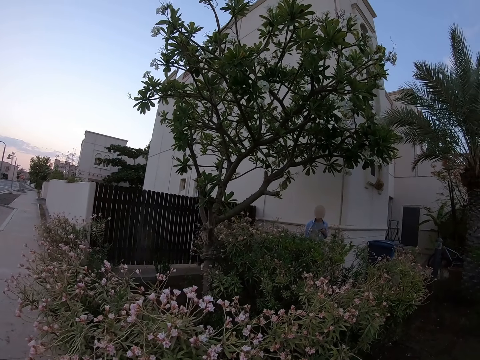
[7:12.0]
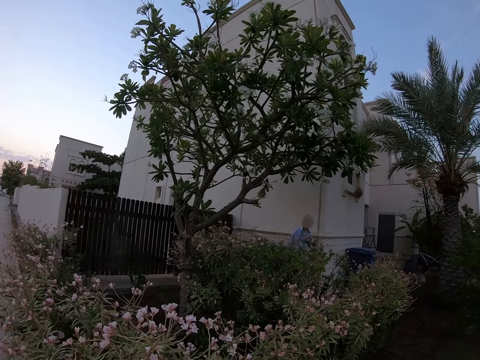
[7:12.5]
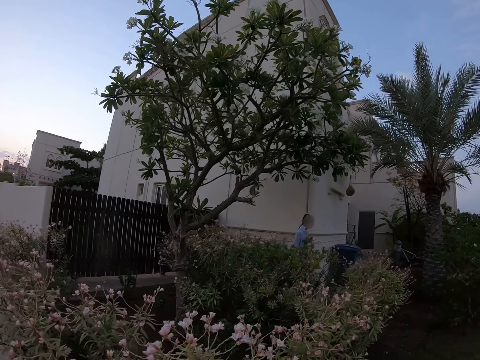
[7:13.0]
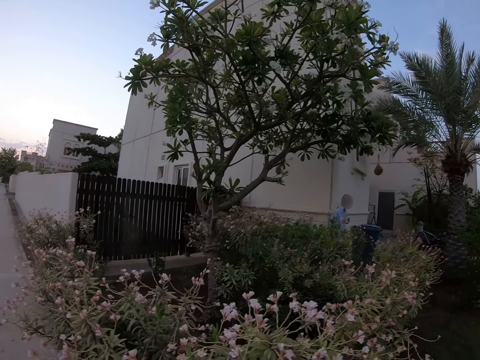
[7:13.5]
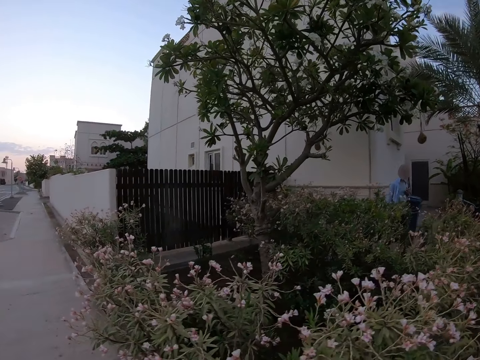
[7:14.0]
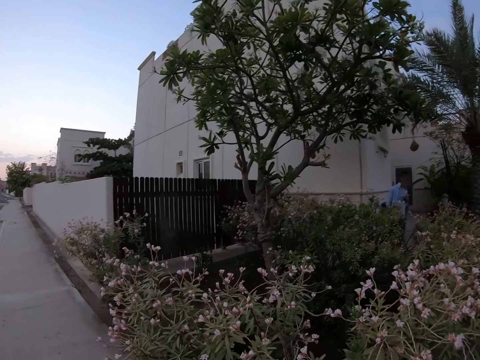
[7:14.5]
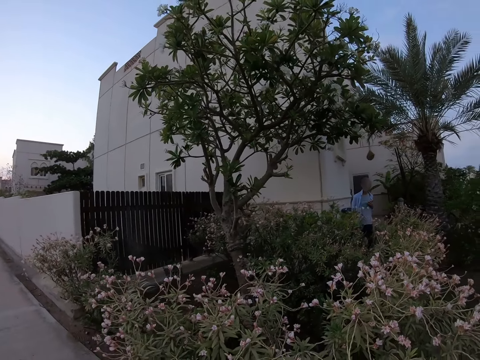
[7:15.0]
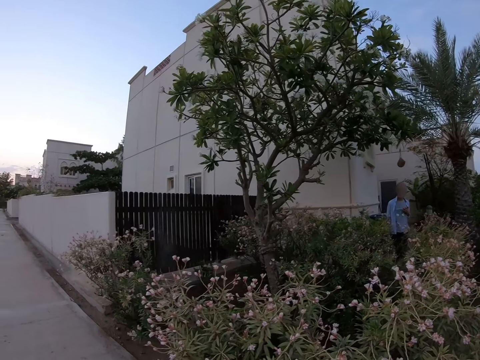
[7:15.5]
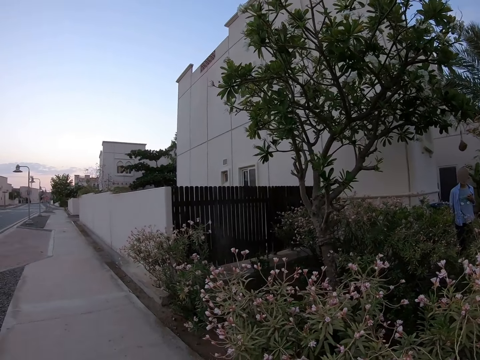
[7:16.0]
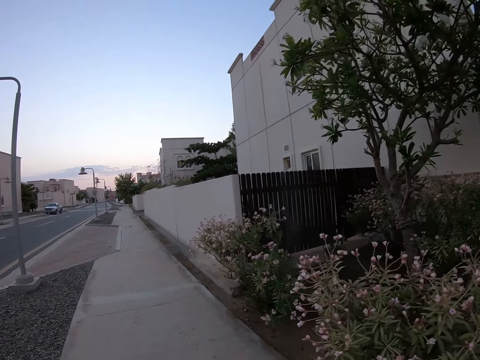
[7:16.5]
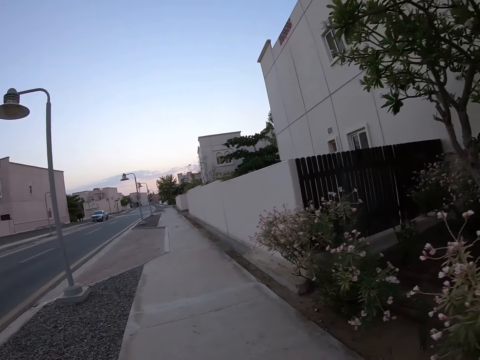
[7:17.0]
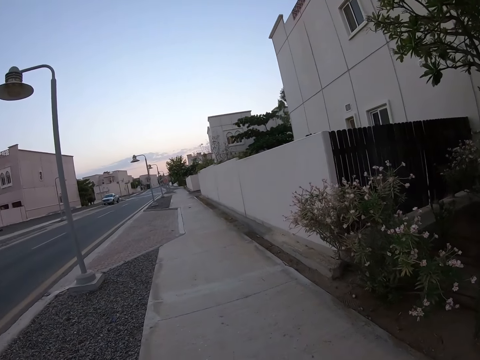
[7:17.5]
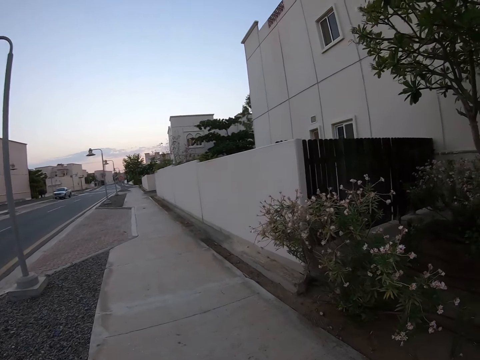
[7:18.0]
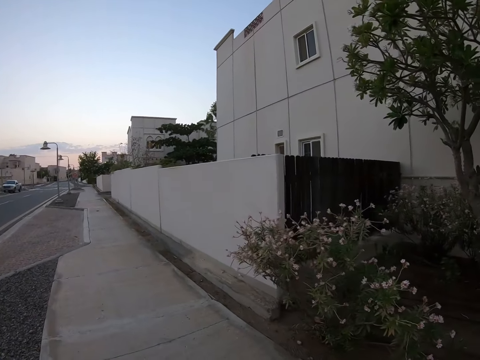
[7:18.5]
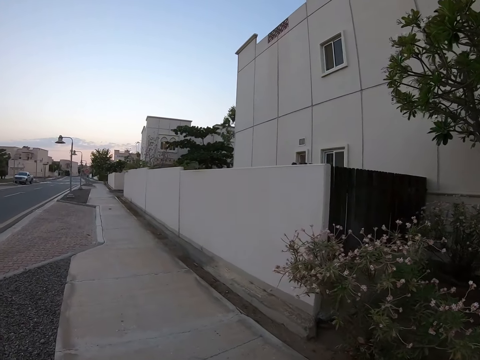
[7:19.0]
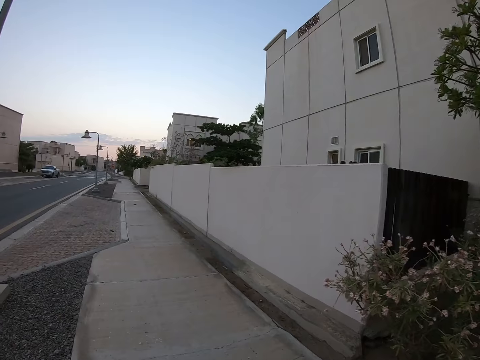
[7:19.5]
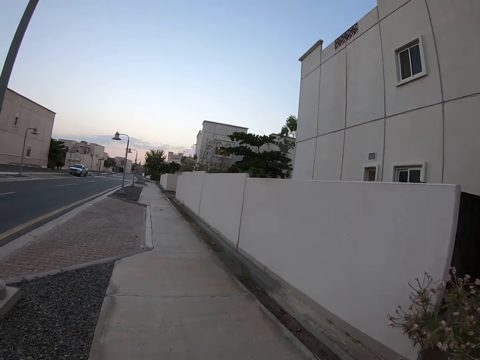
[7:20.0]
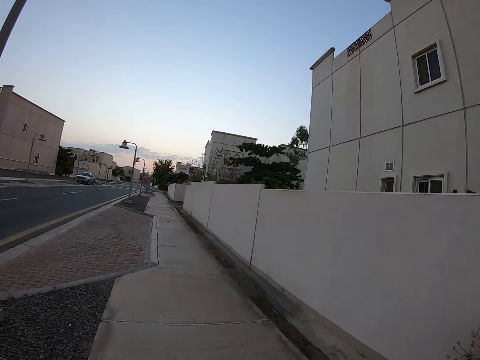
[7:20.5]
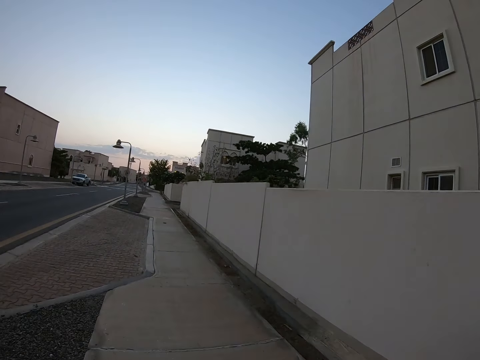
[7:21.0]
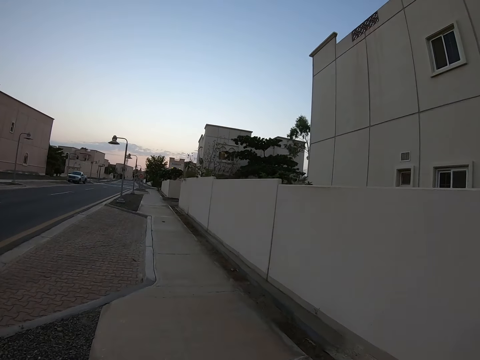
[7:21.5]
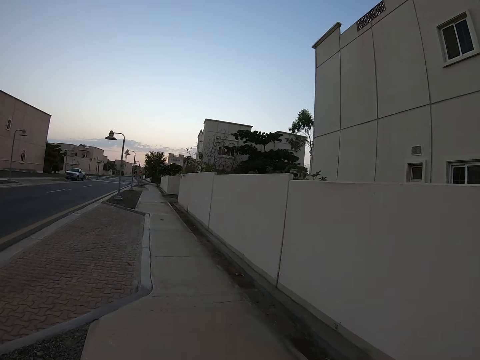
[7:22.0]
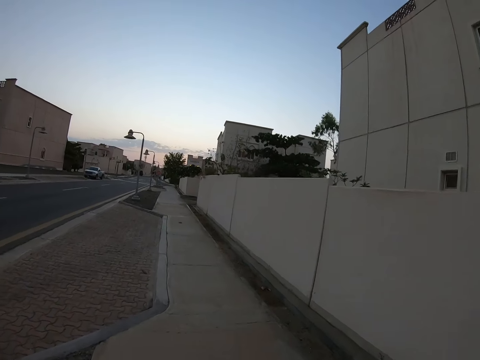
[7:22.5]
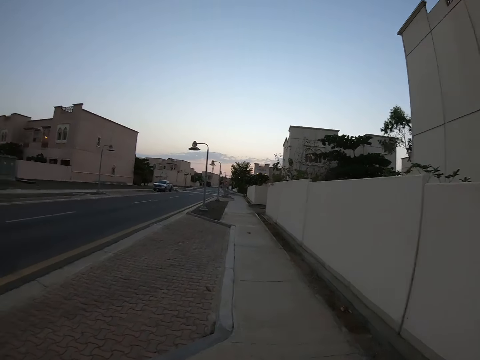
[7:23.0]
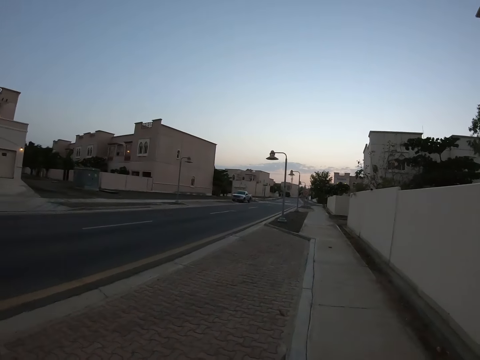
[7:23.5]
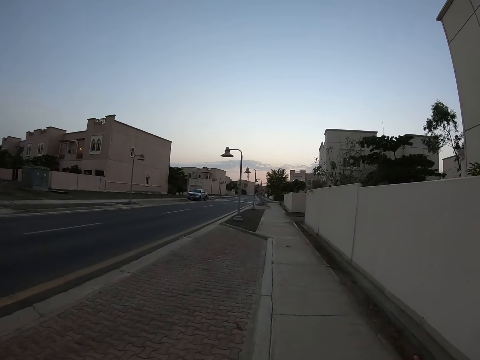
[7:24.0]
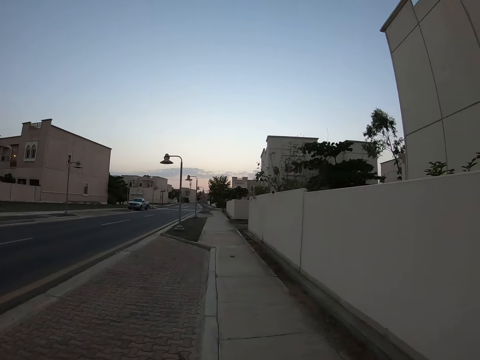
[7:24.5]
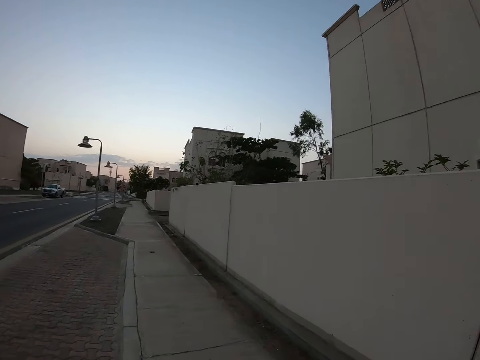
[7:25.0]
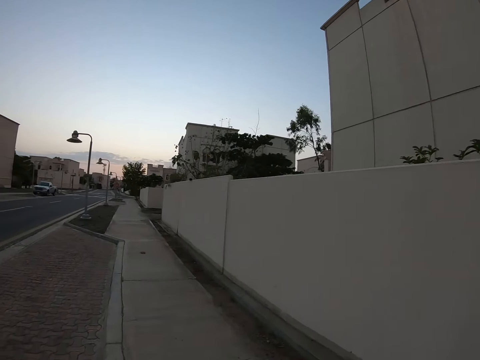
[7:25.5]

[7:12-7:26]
The camera wearer walks around the road. They look around the road.

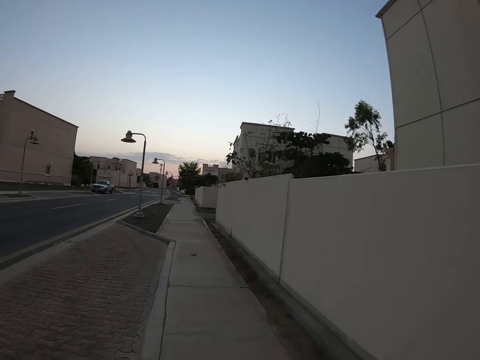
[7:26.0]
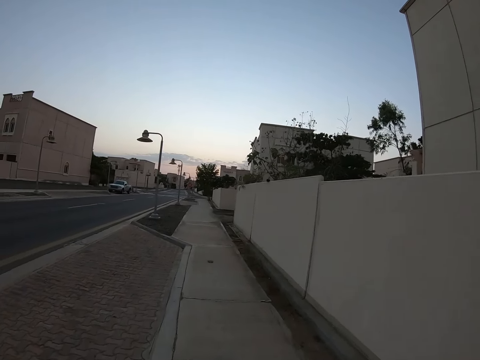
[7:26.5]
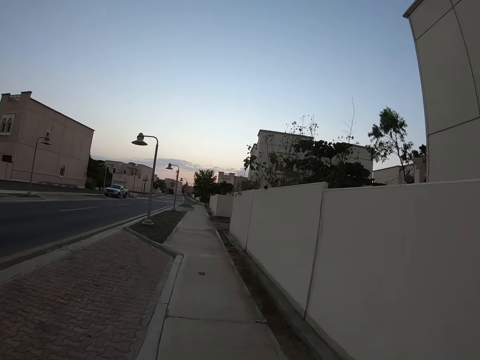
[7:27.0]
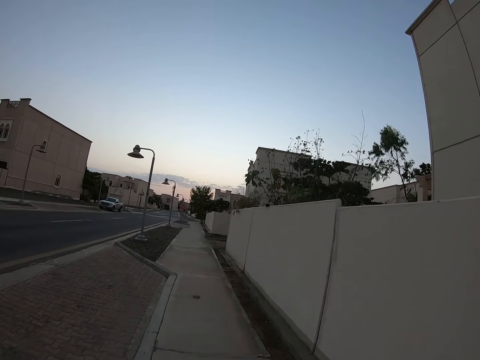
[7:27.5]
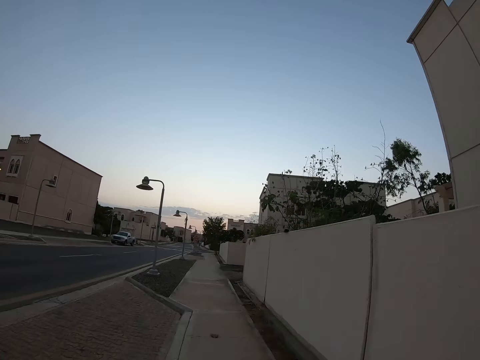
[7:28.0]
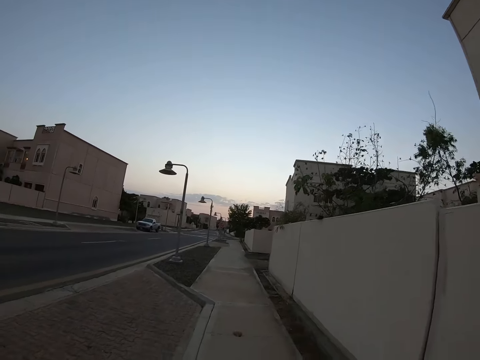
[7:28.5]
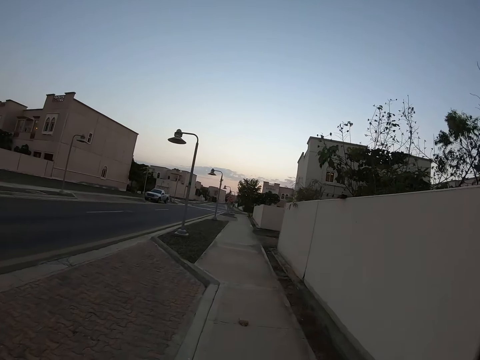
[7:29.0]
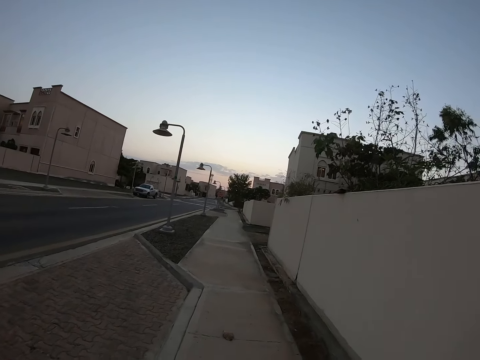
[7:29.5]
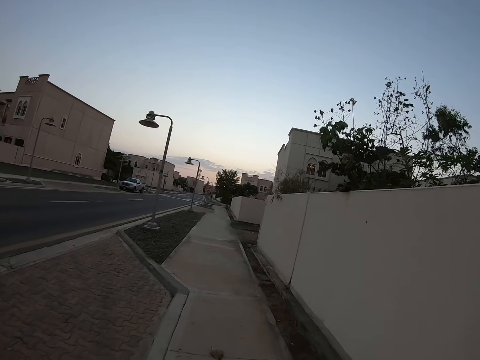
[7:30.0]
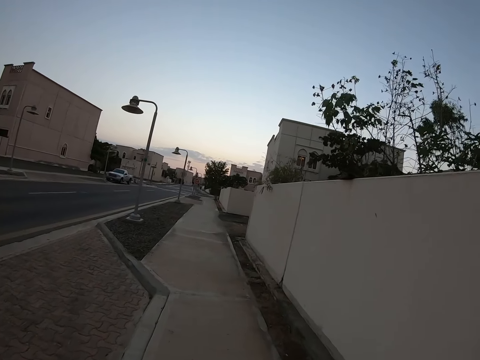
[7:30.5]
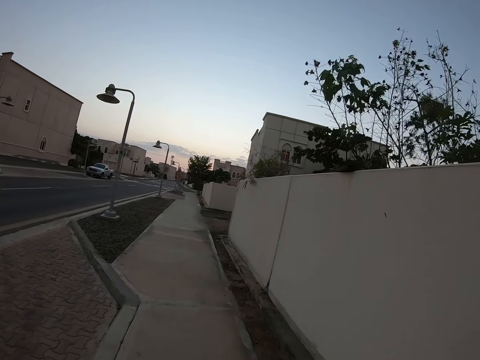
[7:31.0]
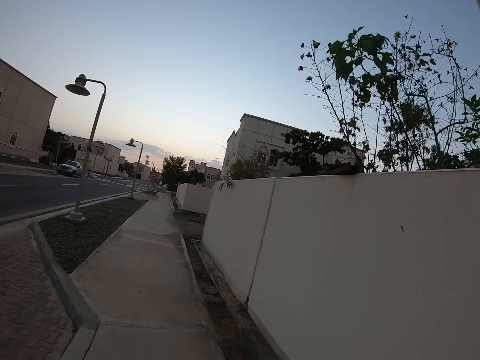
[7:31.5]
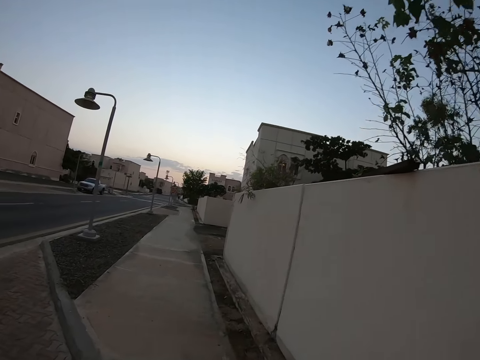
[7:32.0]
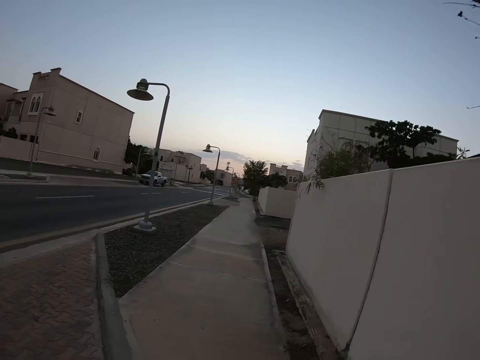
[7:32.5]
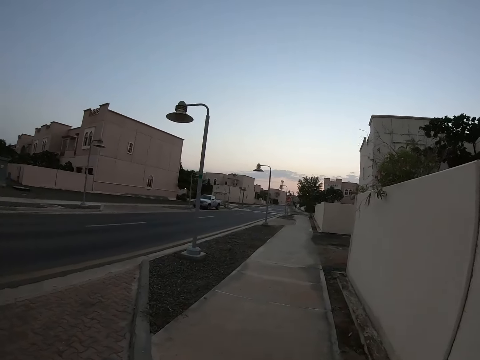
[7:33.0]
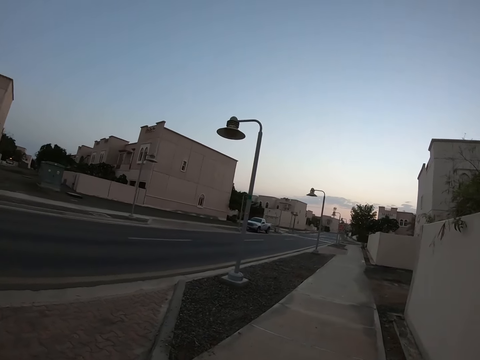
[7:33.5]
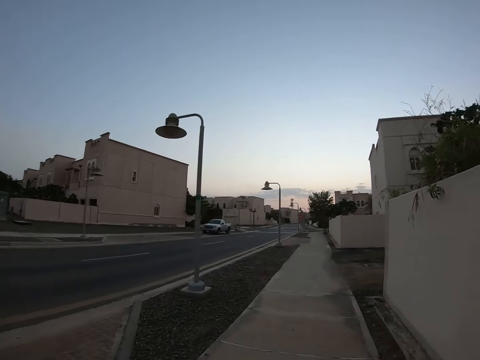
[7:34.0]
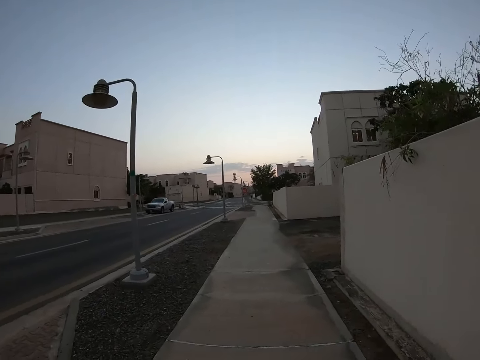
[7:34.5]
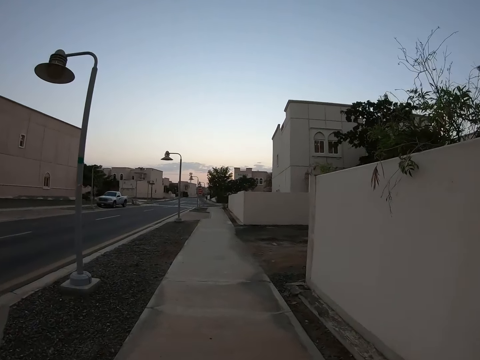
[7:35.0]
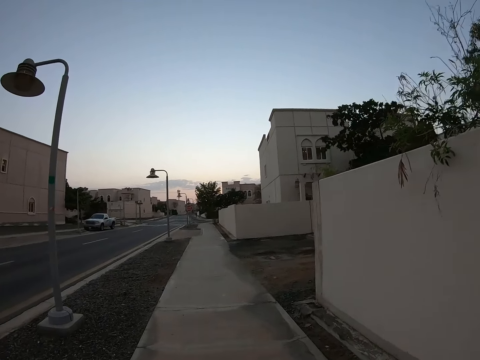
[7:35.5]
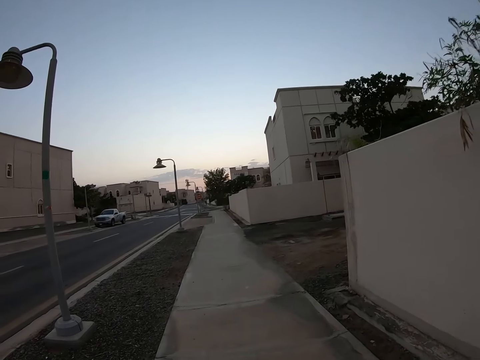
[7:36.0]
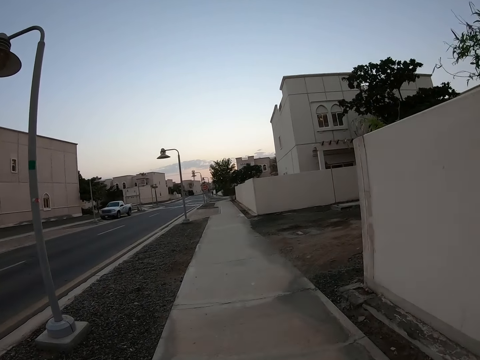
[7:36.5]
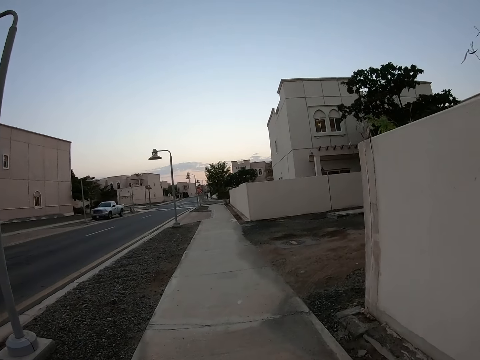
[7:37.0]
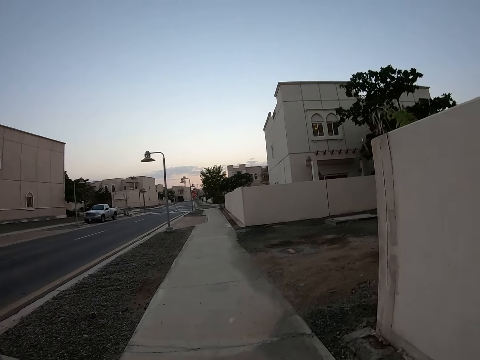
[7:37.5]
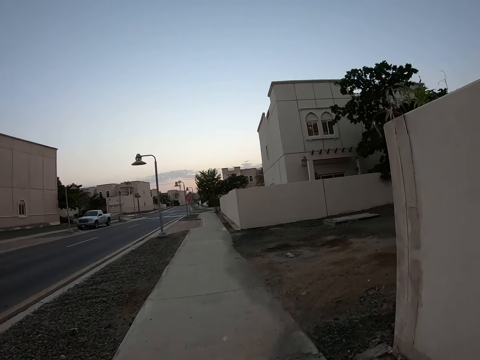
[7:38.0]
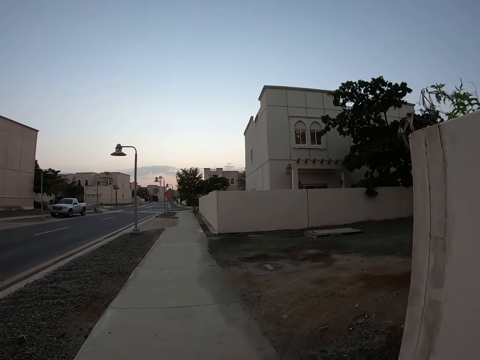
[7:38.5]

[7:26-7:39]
The camera wearer walks around the road. They look around the road. They walk around the road.
